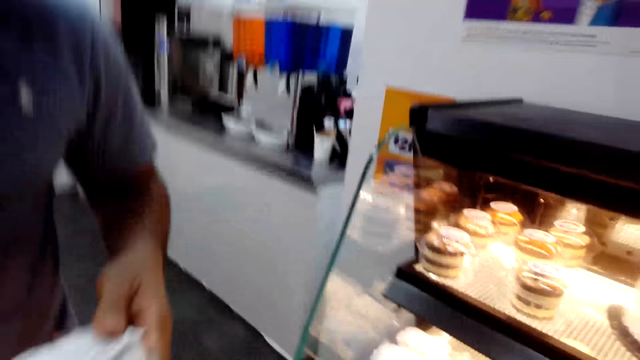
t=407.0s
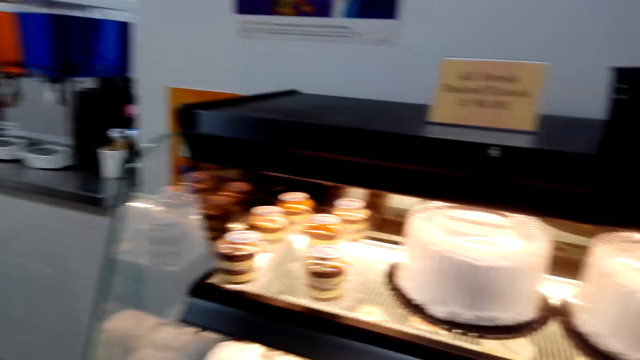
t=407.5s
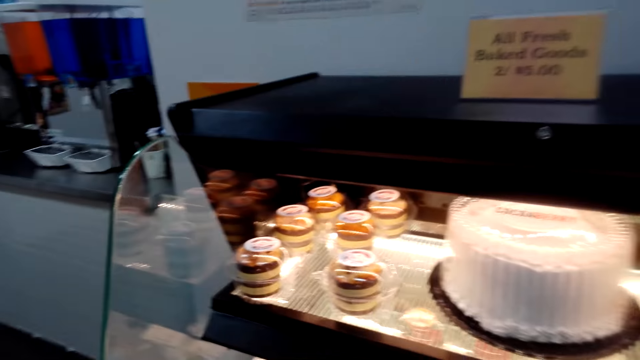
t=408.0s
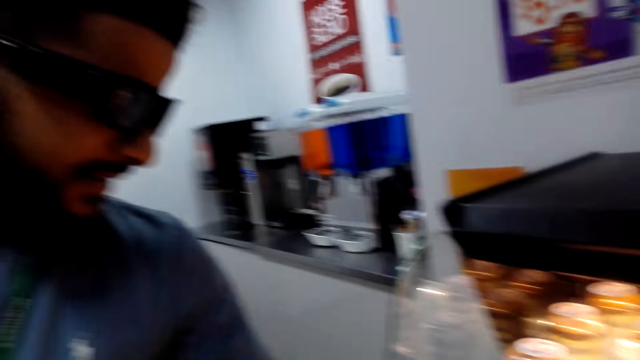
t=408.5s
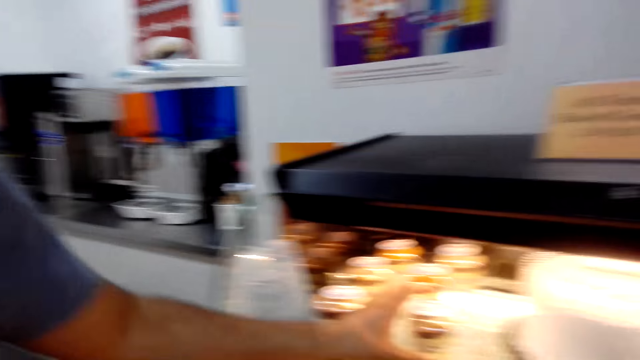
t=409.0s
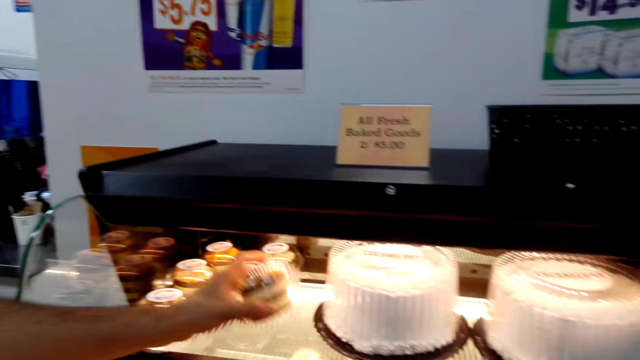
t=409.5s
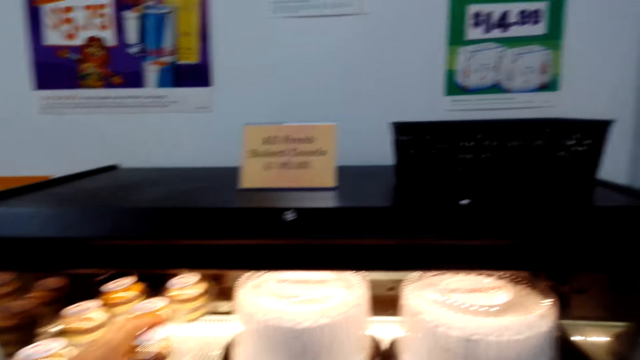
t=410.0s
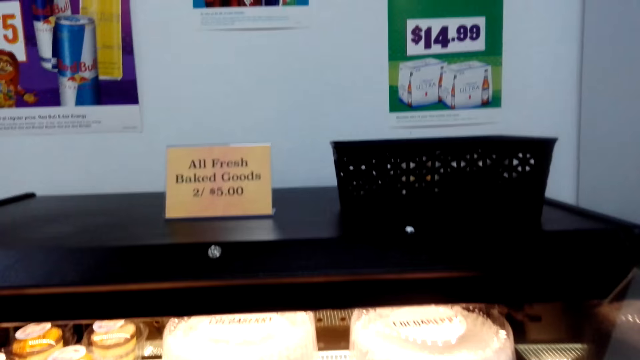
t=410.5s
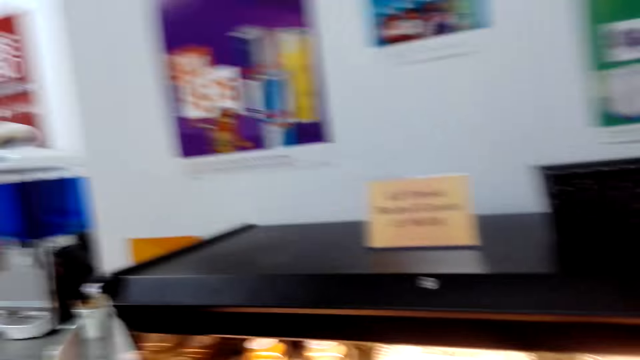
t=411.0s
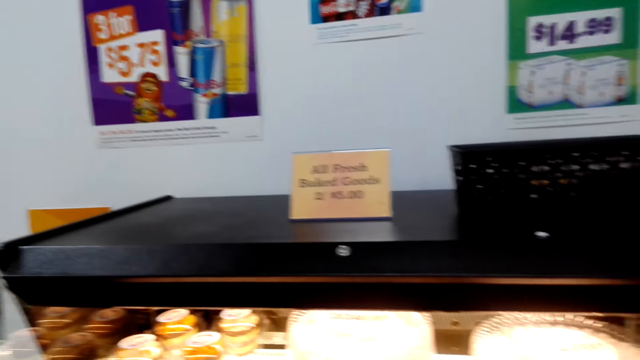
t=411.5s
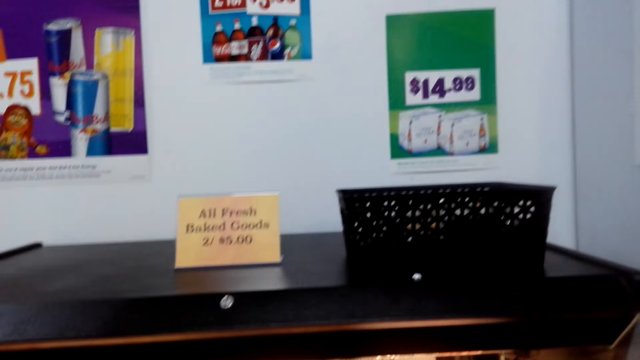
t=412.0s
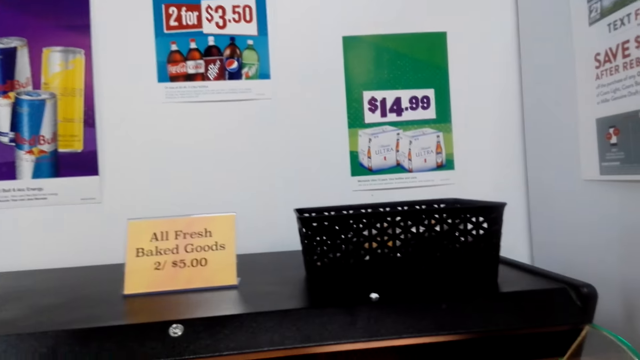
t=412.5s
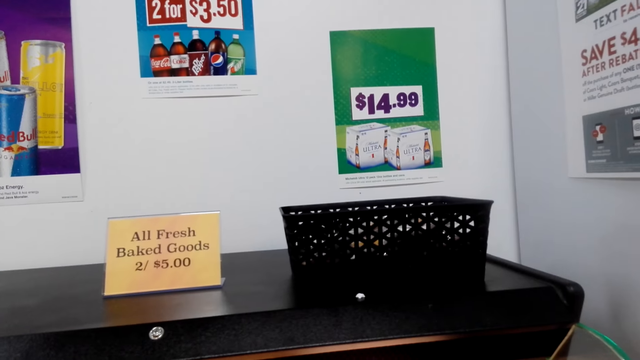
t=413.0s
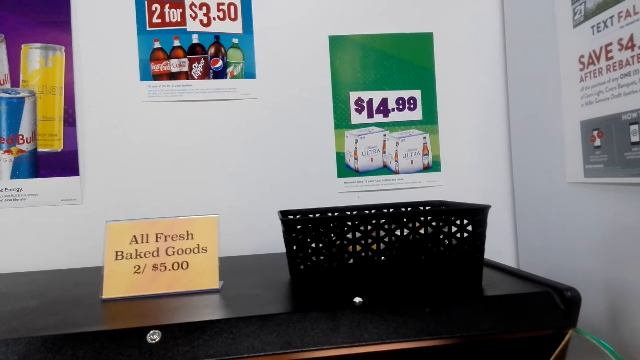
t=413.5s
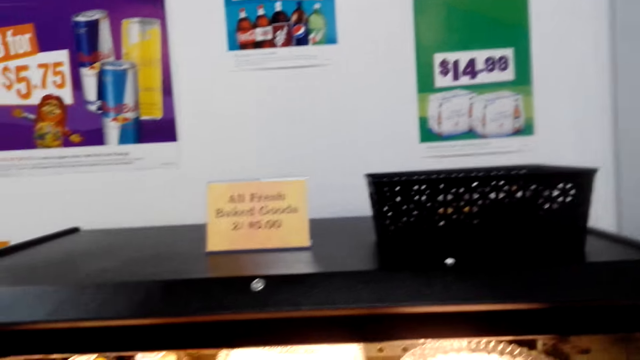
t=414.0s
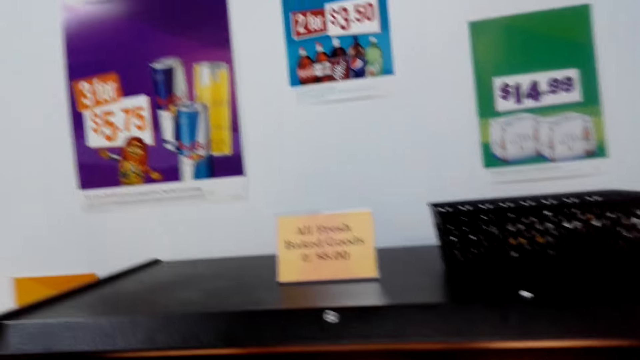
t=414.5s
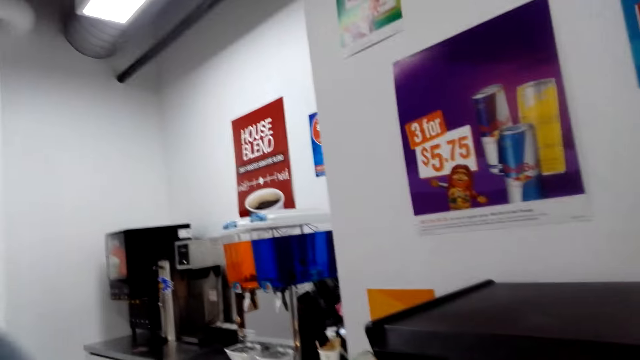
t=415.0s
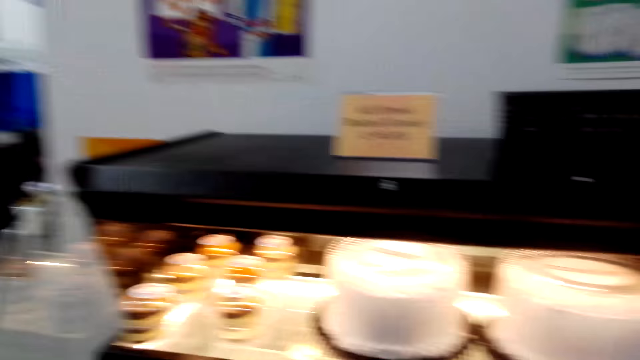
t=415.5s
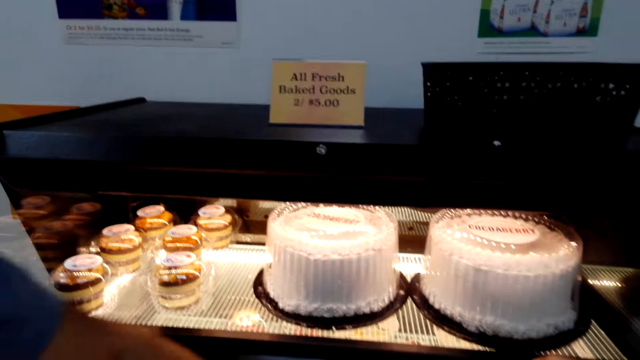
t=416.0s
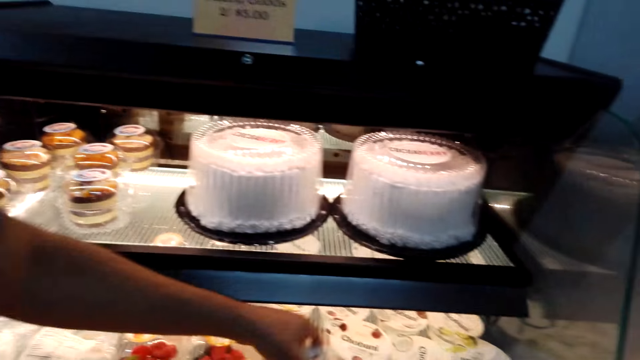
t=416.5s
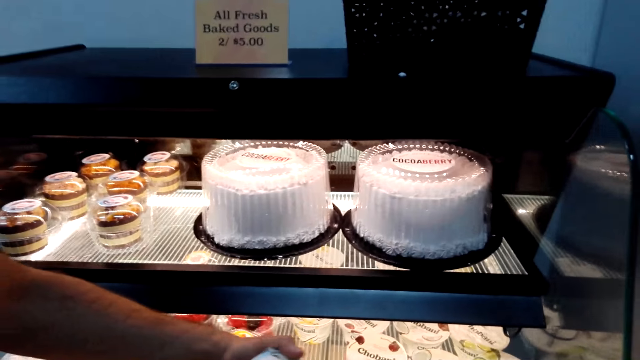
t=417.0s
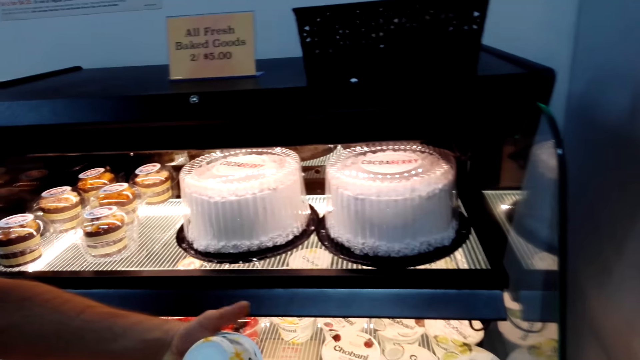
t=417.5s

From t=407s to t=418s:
The camera wearer converses with a man. They look at the man. They pick up a can of cake from the shelf. The man picks up the cake. The camera wearer converses with the man. They look at the cakes.

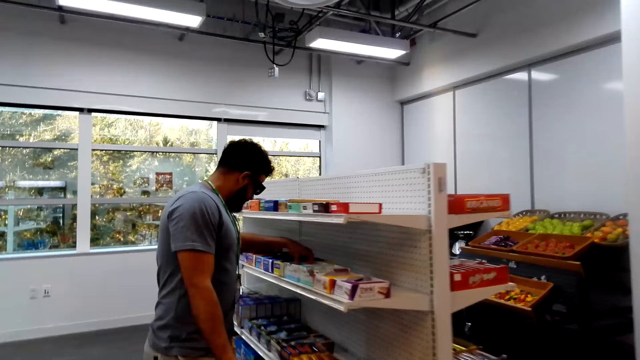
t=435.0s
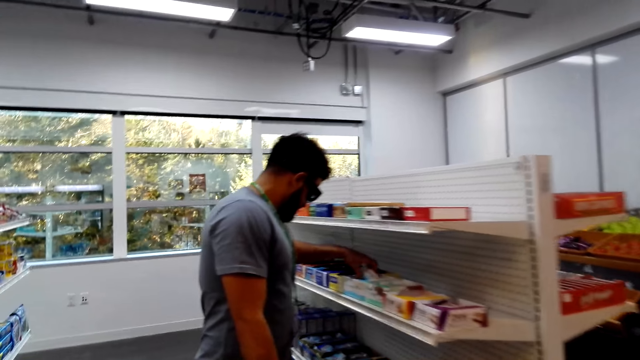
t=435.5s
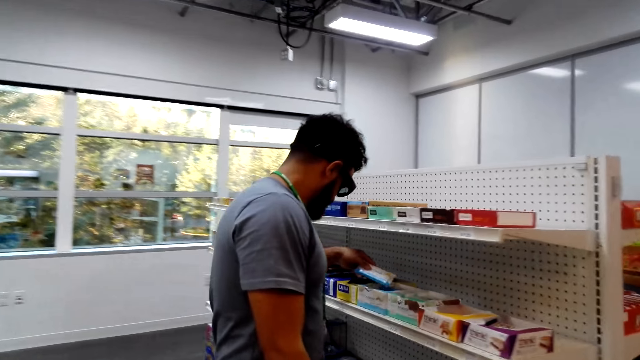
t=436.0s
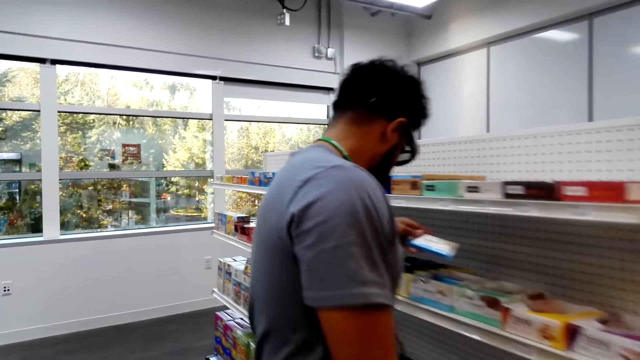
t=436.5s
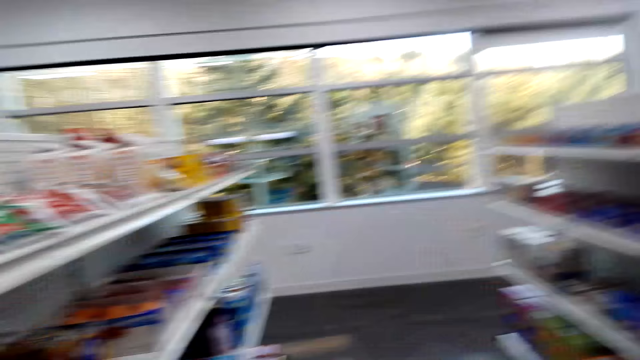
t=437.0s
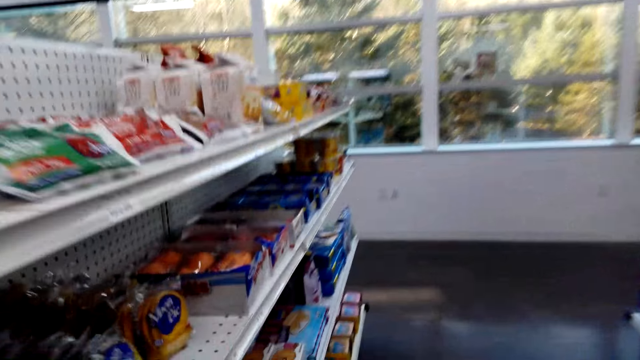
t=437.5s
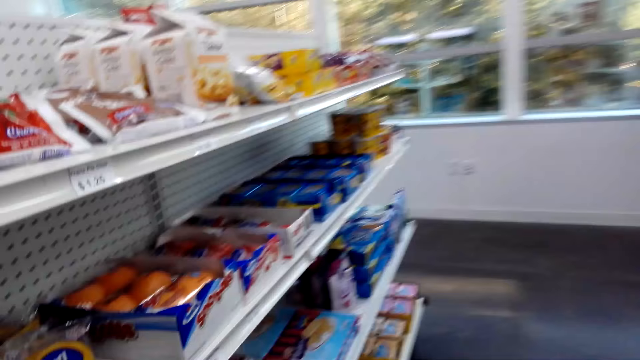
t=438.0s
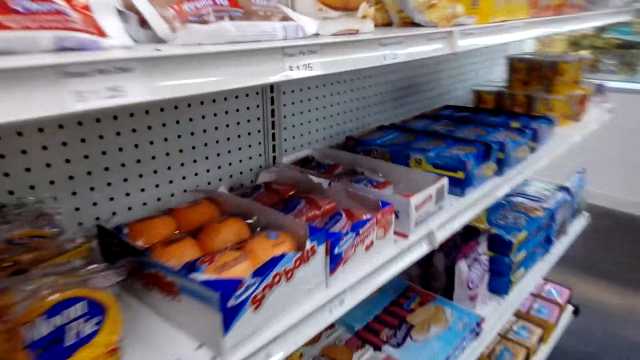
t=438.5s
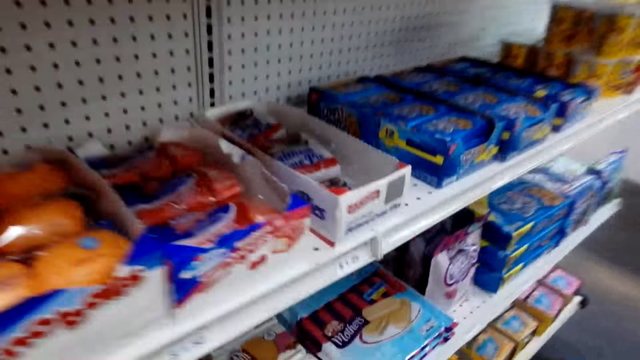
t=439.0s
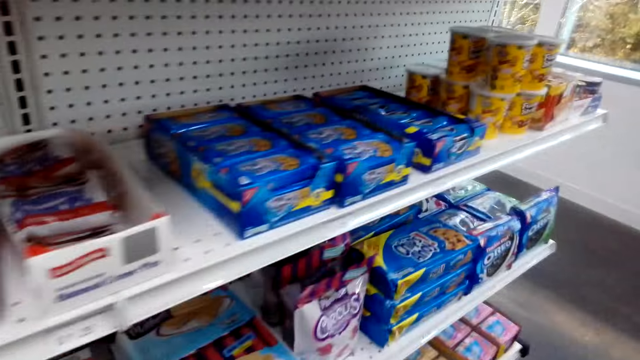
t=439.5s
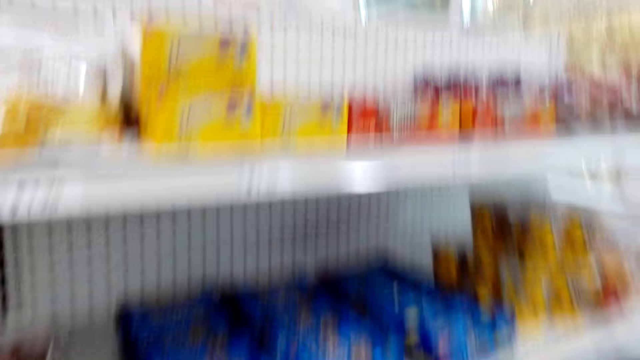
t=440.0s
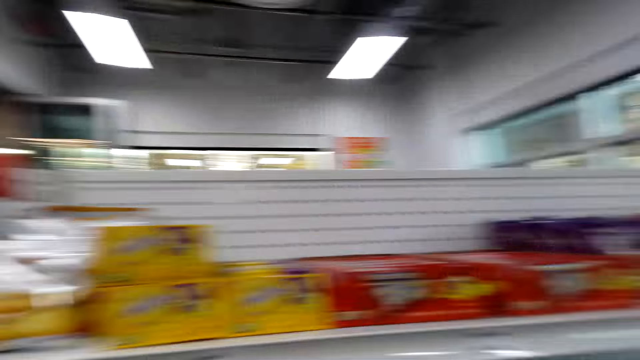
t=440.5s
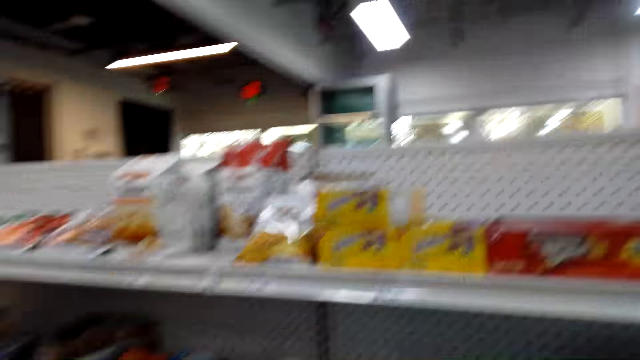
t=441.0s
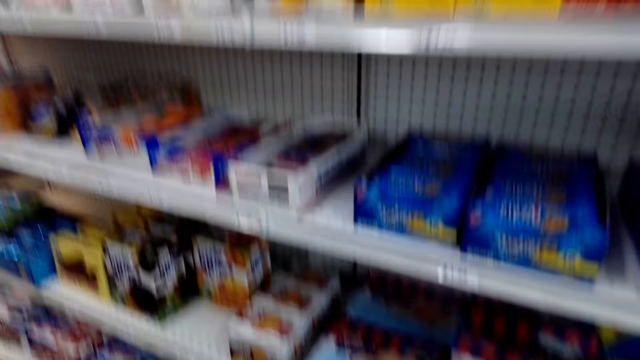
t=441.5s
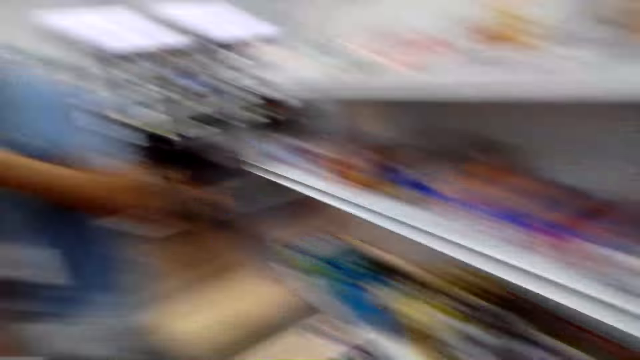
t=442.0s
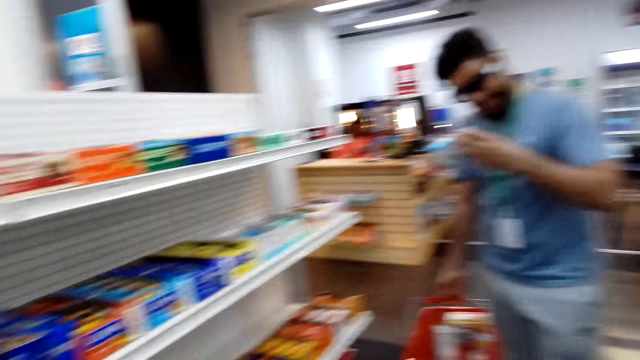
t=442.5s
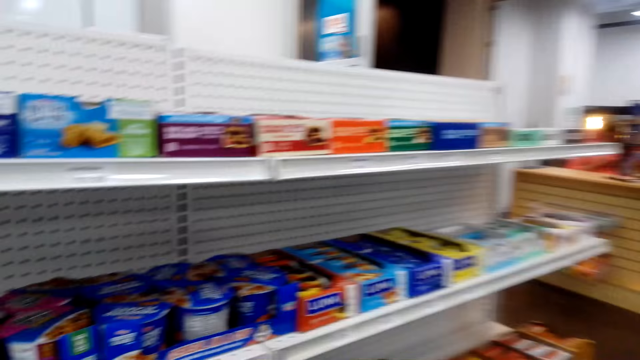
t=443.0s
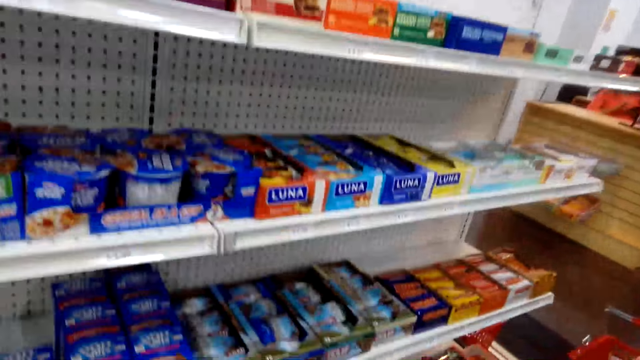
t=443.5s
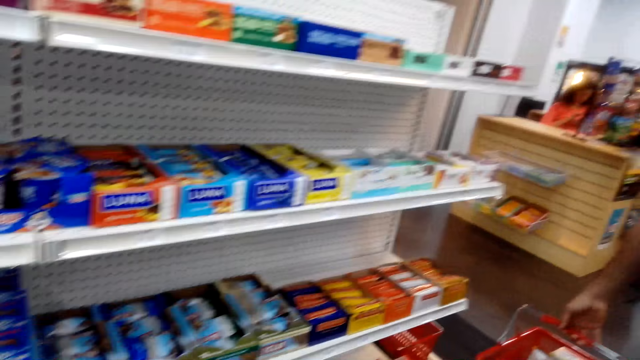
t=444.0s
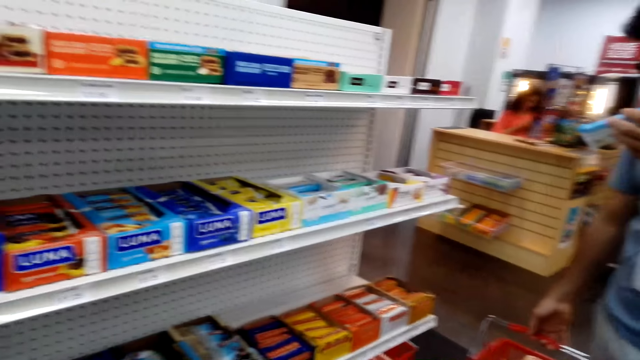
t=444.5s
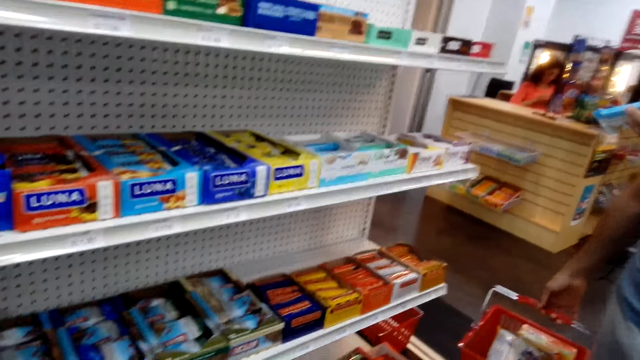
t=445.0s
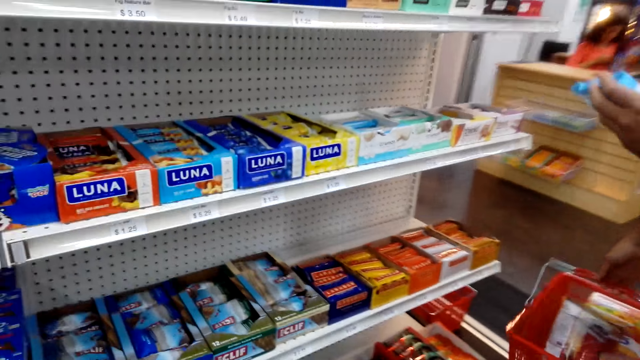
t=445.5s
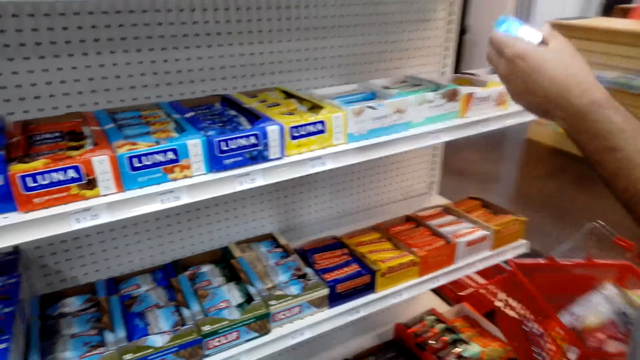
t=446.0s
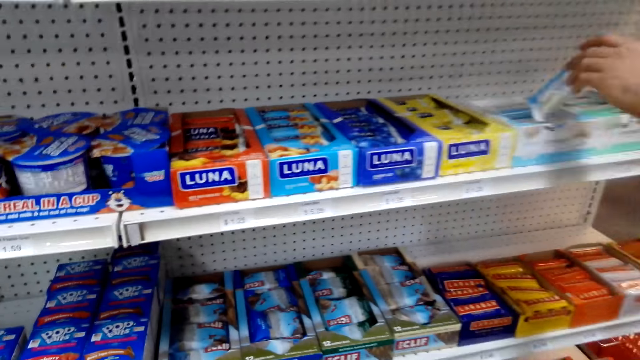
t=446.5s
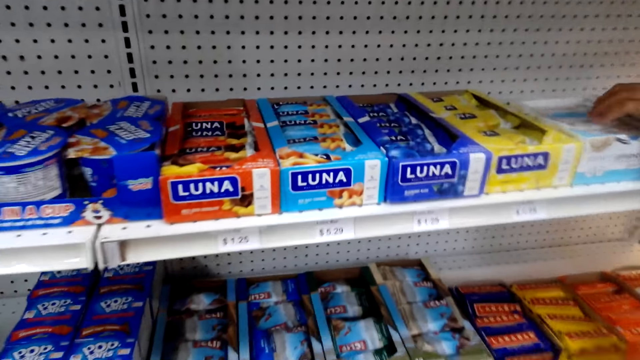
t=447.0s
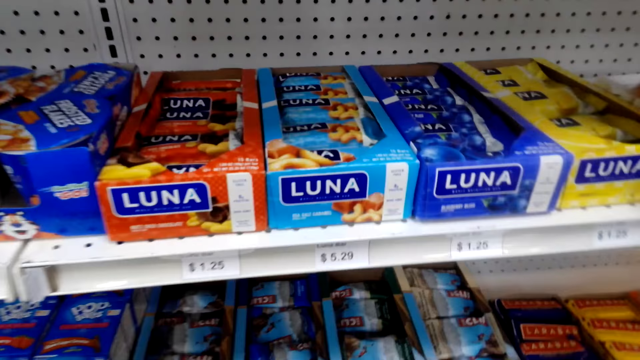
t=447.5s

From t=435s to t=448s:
A man picks up the snack on the shelves. The camera wearer picks up an item from the shelf. They converse with the man. They walk around the shop. They converse with the man. They look around the shelf. They turn around the shop. They look around the supermarket. They look around the shelf. The man holds an item. The man puts the food on the shelves.
